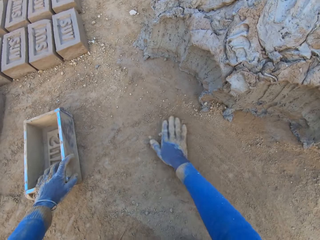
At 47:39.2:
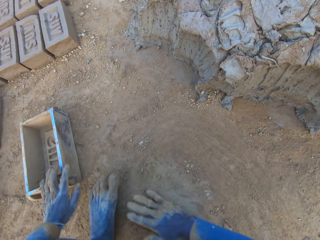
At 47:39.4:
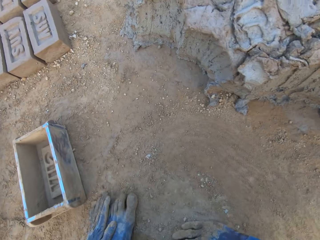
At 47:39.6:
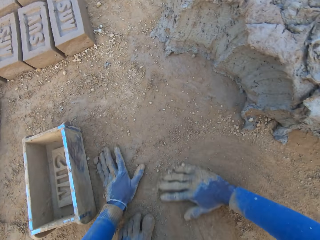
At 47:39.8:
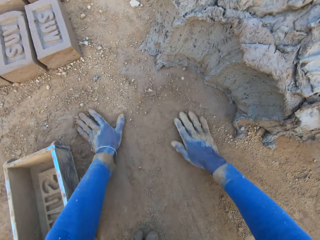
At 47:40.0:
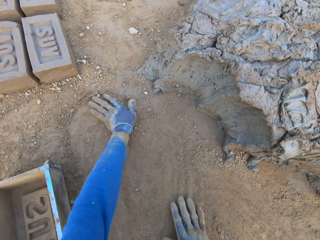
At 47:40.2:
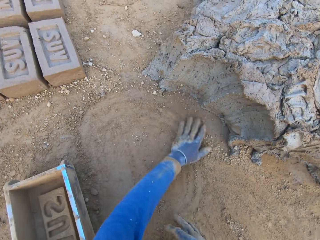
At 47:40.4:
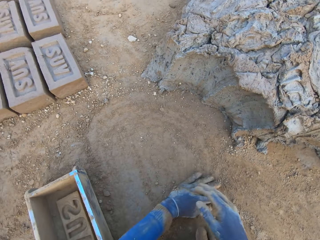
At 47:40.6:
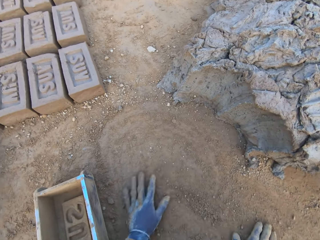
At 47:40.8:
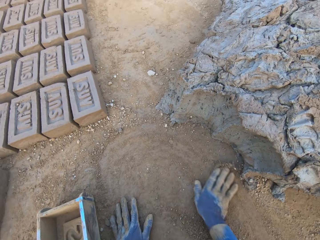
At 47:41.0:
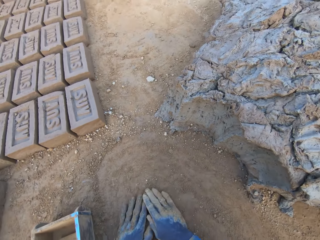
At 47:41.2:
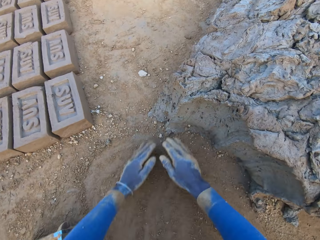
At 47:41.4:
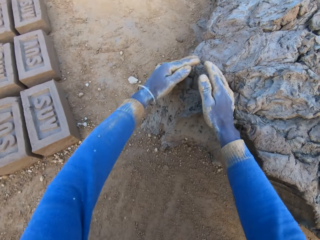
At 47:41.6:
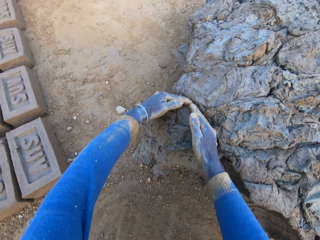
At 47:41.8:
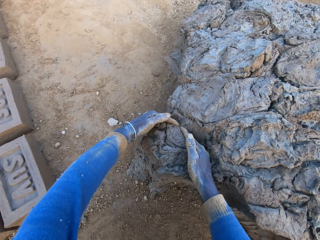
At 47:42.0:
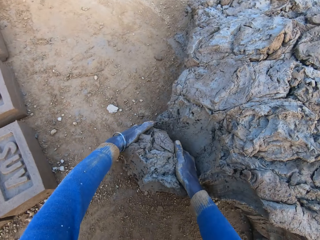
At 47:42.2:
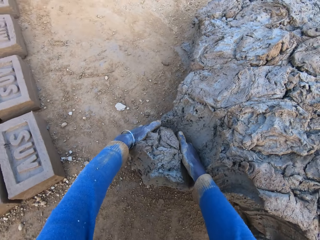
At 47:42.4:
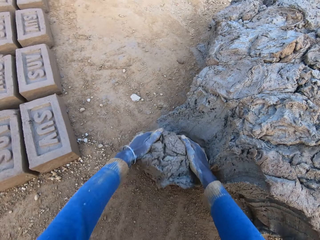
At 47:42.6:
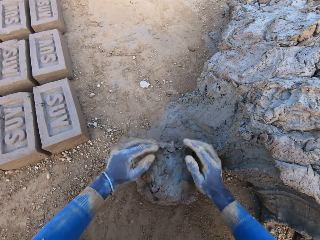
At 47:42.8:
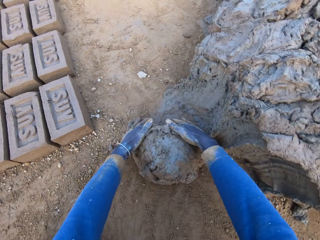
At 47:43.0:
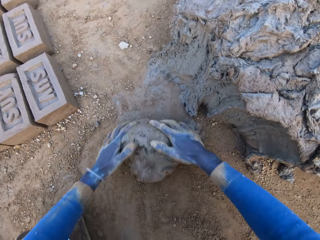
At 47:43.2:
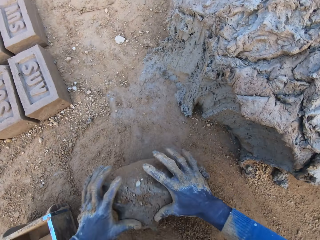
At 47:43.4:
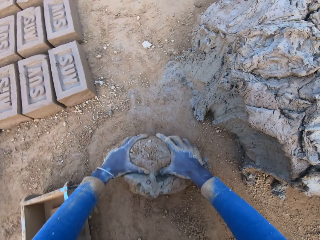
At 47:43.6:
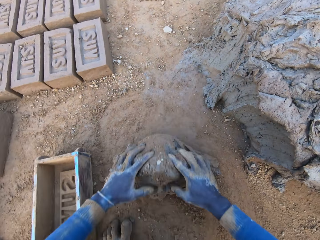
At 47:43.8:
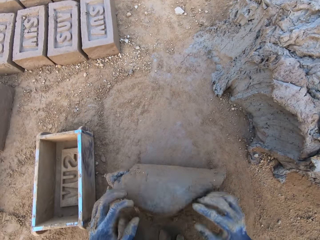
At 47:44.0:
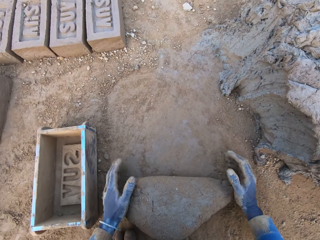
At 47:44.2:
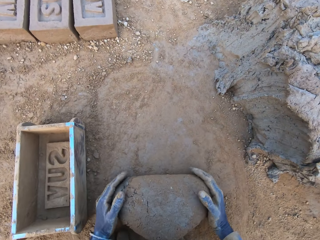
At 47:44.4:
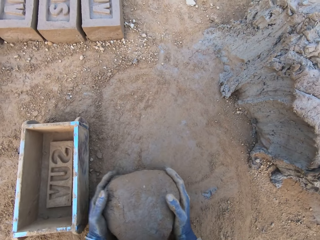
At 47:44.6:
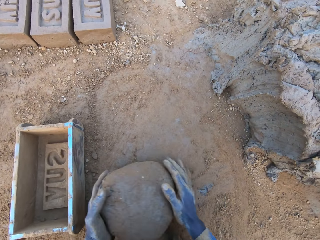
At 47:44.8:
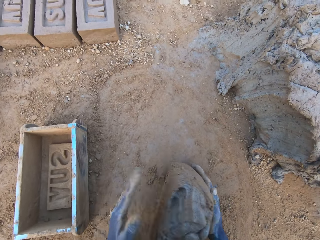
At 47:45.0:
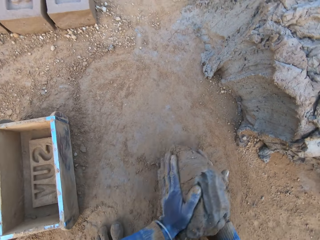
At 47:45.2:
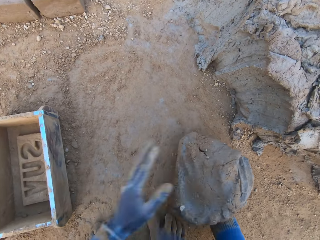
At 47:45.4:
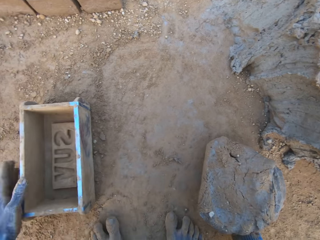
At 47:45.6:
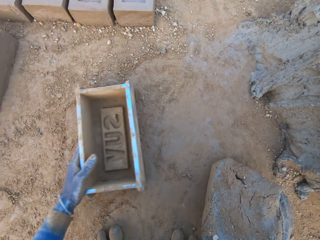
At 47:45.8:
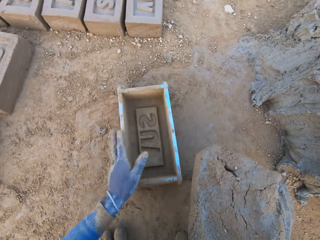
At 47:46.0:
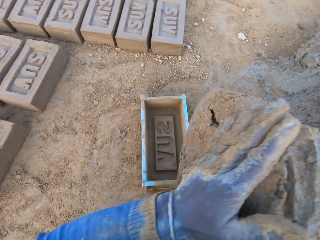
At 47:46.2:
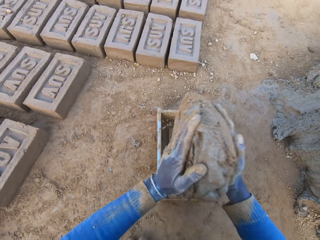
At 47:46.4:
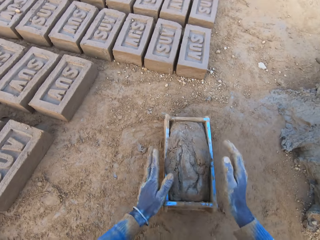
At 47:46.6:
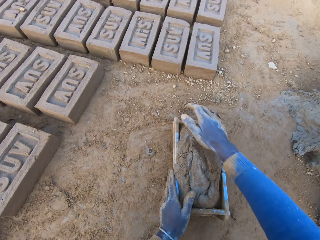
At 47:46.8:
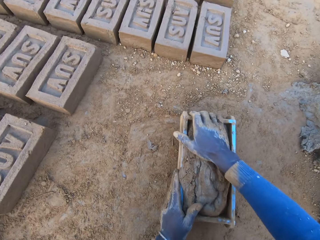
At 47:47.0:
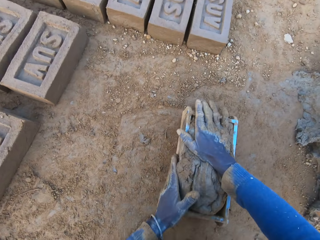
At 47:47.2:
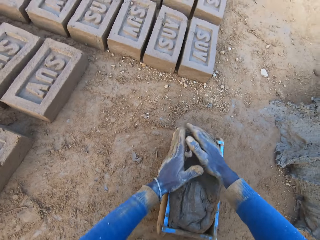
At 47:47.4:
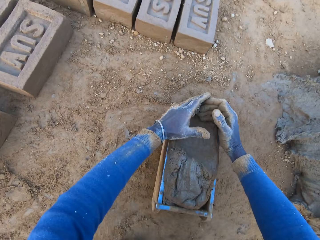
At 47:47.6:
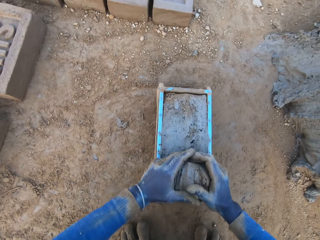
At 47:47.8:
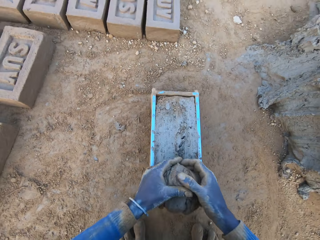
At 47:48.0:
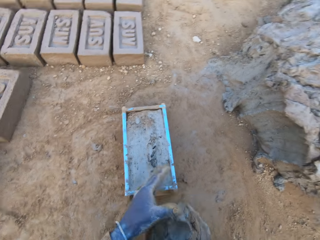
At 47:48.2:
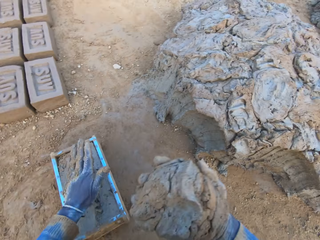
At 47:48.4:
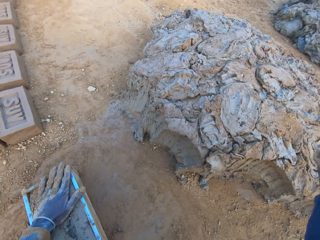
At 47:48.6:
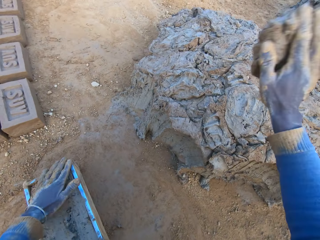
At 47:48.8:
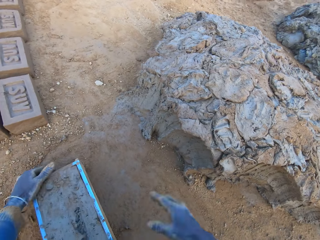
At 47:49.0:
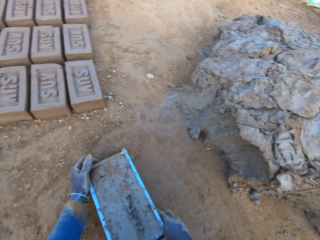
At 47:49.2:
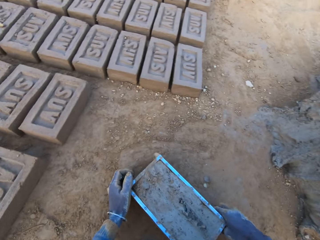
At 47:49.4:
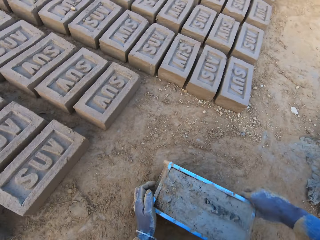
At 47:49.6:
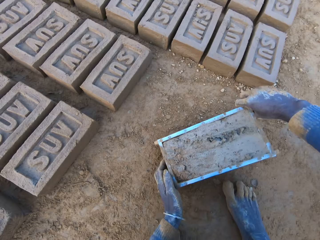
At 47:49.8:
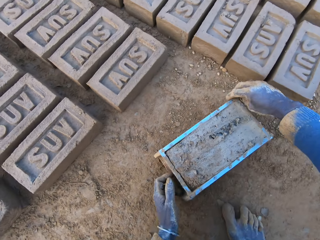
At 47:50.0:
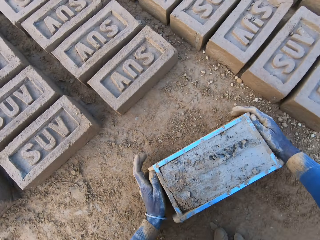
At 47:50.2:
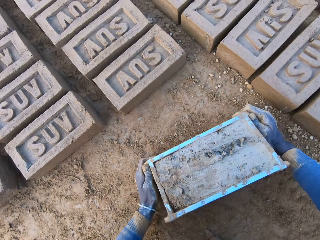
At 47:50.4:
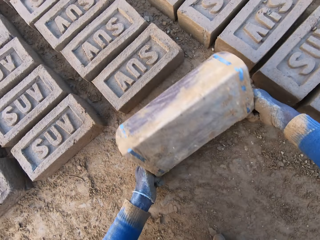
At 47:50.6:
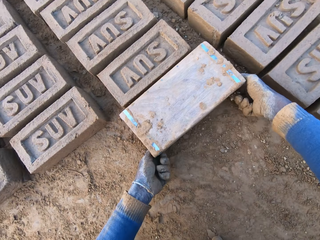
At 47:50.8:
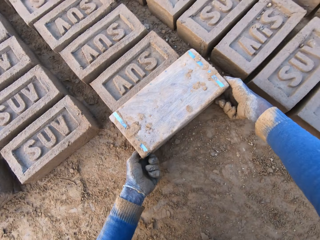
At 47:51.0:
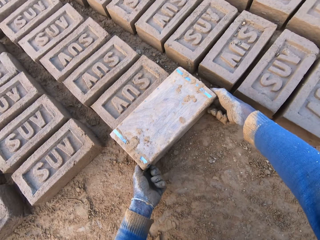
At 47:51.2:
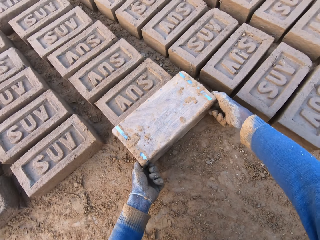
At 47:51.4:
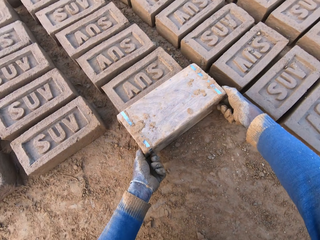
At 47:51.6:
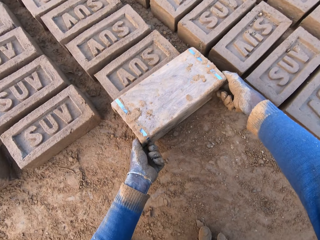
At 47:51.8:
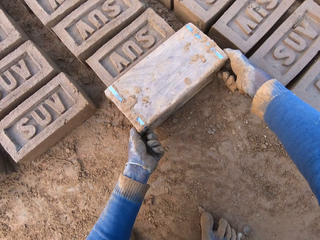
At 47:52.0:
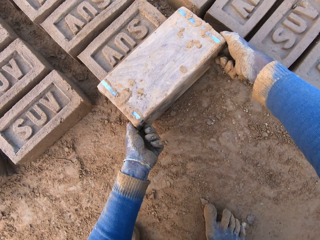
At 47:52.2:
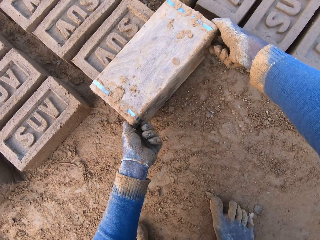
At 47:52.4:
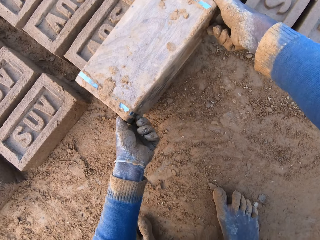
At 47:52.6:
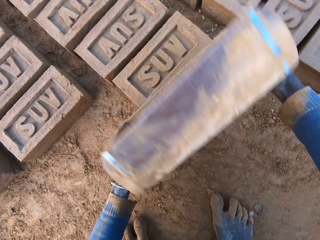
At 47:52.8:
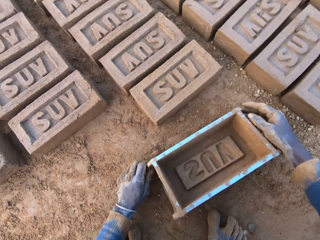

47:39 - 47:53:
The camera wearer drops the iron brick mold on the ground. He rubs his two hands on the ground. He clears the ground. He cuts a portion of the concrete from a heap of concrete with his hands. He mixes the concrete with his hands. He shifts the iron brick mold on the ground with his left hand. He drops the concrete in the iron brick mold on the ground. He removes the excess concrete from the iron brick mold. He drops the excess concrete on the heap of concrete on the ground. He shifts the iron brick mold on the ground with his hands. He turns the iron brick mold on the ground.

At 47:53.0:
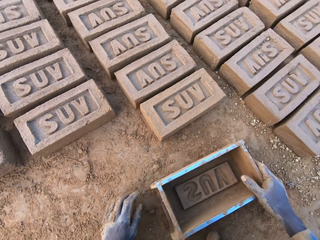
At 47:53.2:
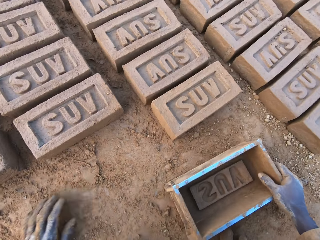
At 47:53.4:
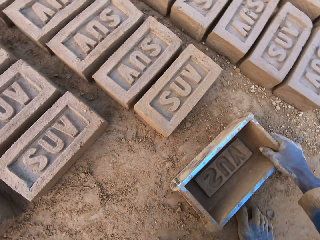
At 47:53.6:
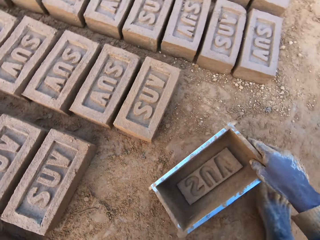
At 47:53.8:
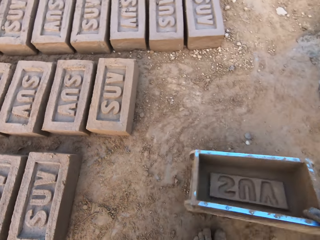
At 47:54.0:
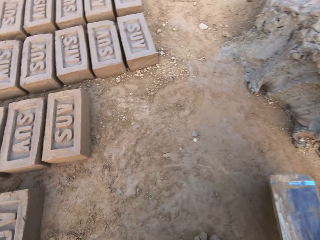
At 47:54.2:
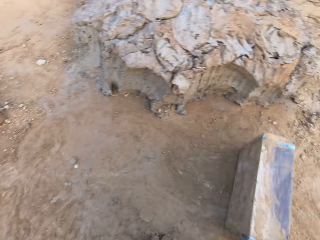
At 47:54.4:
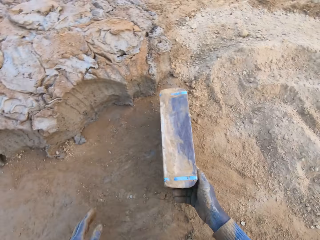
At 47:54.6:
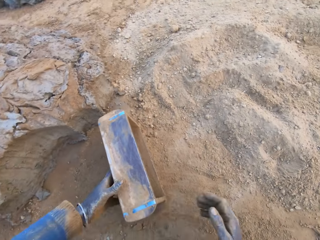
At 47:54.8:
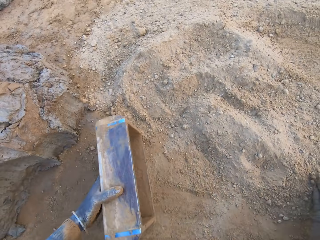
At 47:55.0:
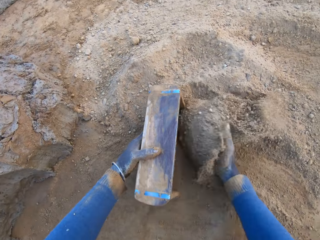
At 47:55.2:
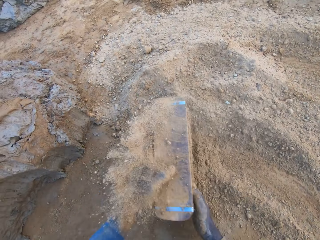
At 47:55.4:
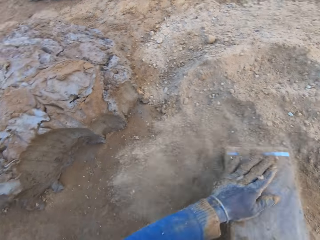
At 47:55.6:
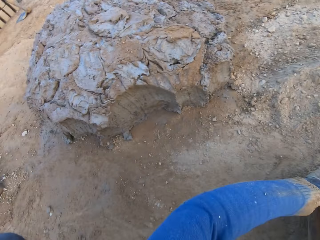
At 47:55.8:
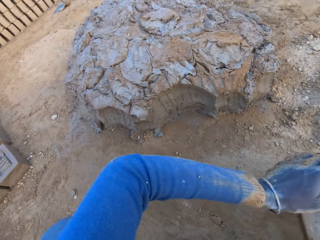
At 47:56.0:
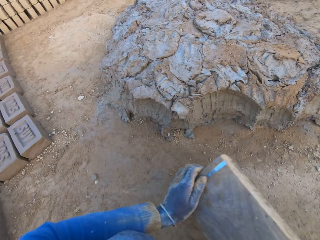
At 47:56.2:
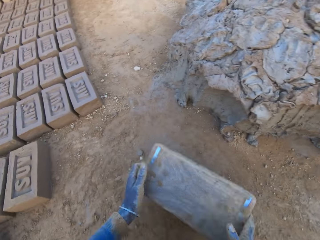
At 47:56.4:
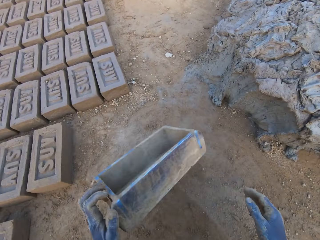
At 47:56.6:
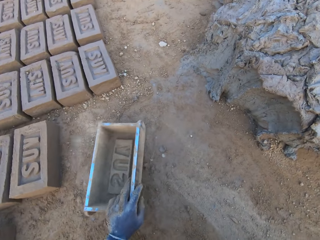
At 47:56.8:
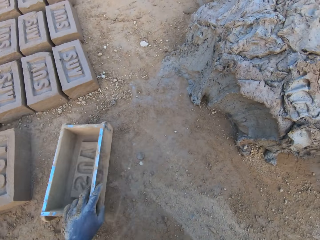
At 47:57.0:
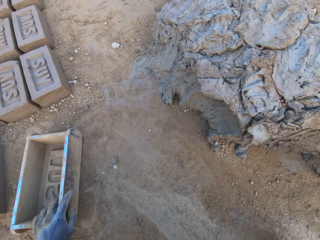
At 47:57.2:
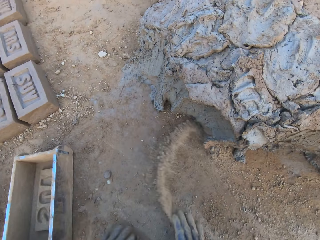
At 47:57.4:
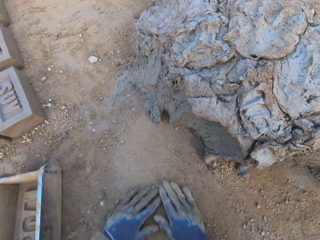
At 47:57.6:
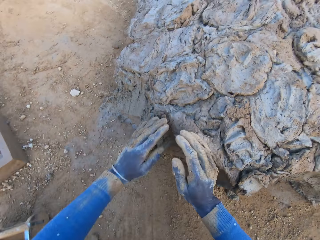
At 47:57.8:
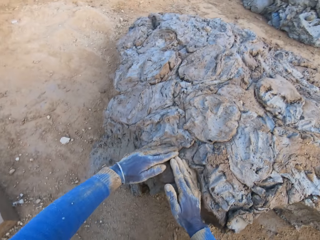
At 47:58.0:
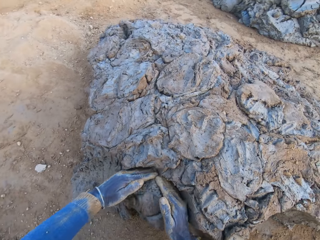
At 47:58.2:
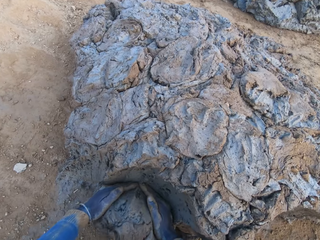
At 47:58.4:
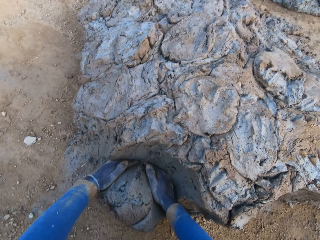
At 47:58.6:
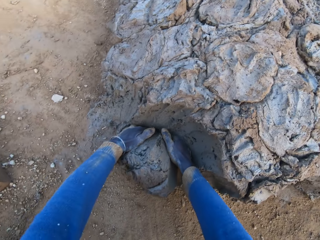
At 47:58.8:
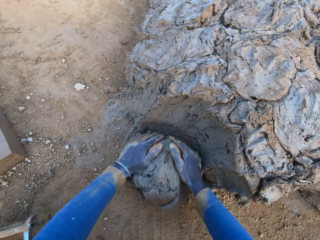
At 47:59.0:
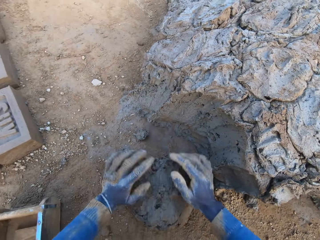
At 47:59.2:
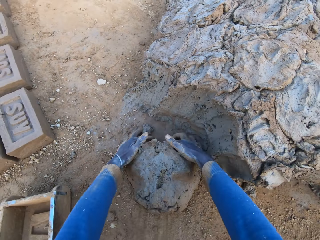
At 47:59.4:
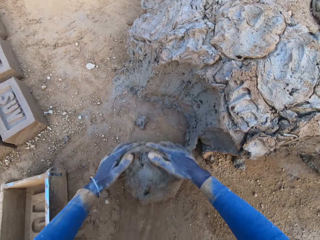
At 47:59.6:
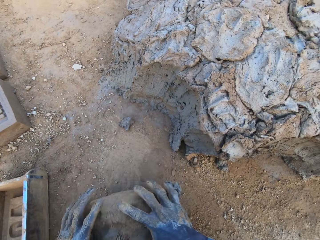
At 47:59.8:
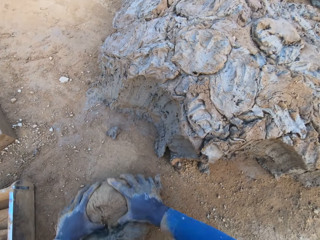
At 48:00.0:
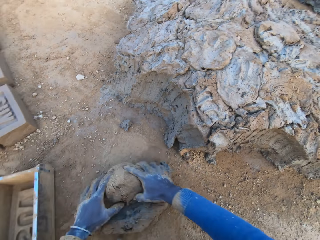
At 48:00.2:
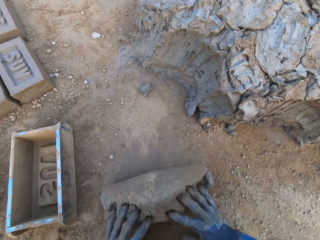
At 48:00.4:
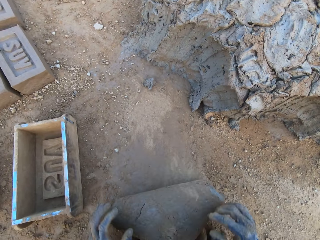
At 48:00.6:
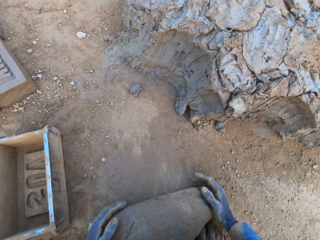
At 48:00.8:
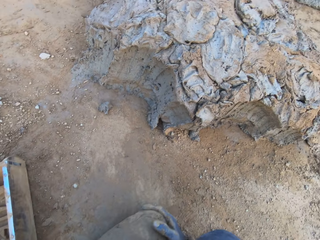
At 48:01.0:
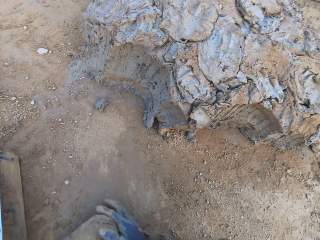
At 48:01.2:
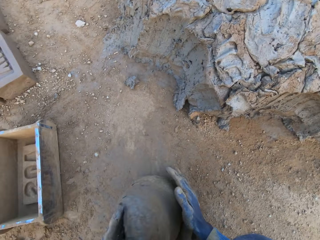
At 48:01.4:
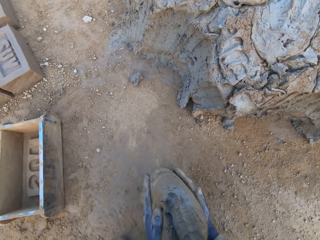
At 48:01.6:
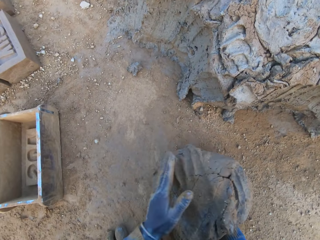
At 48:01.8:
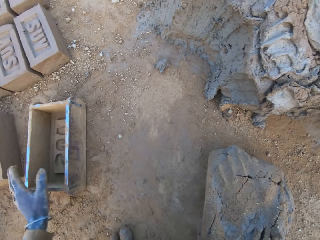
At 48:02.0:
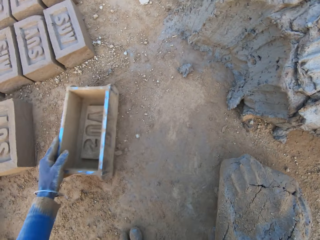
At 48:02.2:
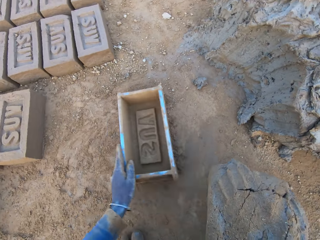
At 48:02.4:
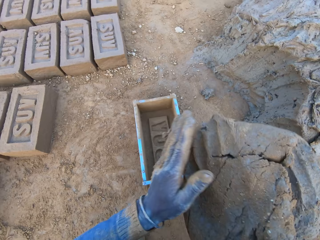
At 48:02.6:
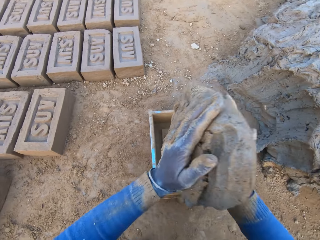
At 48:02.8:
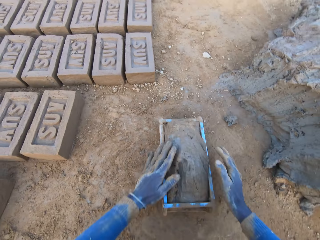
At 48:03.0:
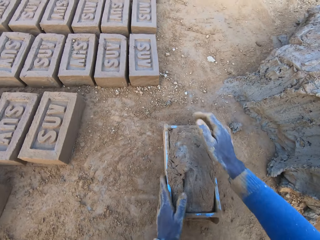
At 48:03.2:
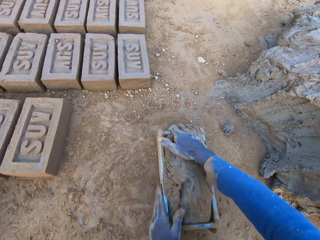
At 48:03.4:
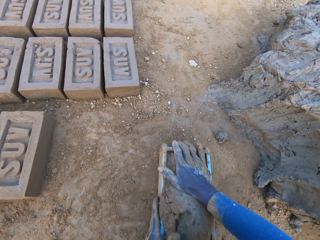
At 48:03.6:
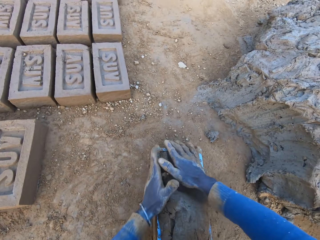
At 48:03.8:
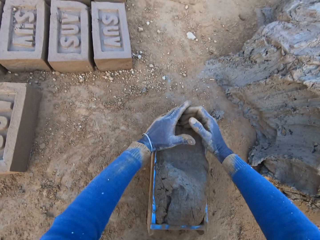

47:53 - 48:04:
The camera wearer drops the iron brick mold on the ground. He pours sand into the iron brick mold with his right hand. He removes the sand from the iron brick mold. He drops the iron brick mold on the ground. He cuts a portion of the concrete from a heap of concrete with his hands. He mixes the concrete with his hands. He shifts the iron brick mold on the ground with his left hand. He drops the concrete in the iron brick mold.
